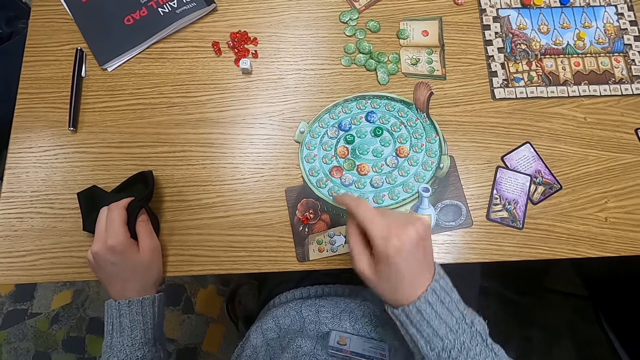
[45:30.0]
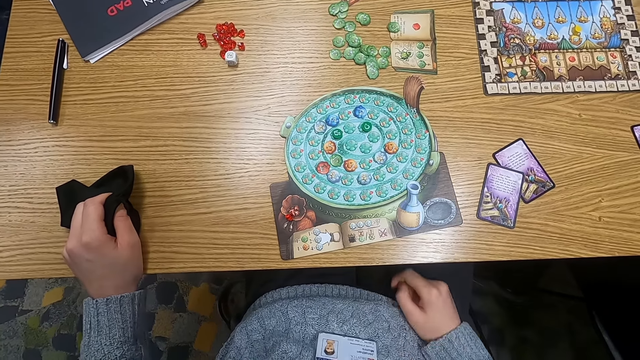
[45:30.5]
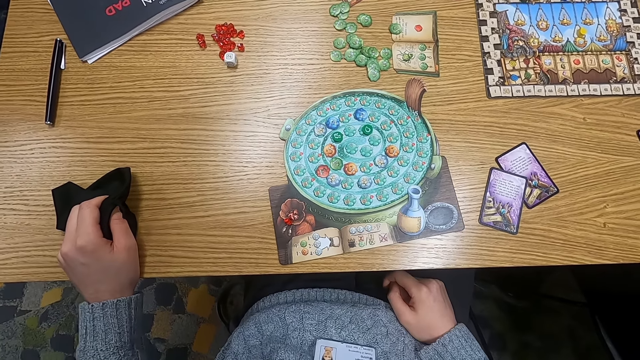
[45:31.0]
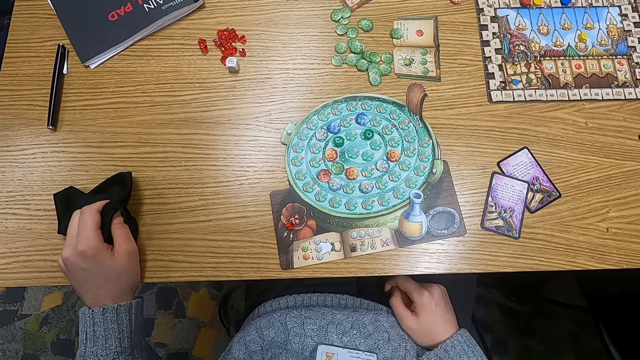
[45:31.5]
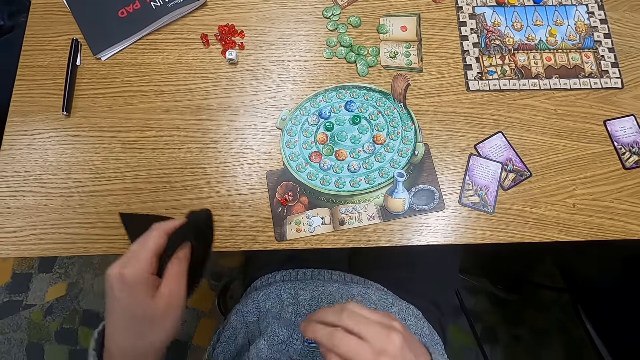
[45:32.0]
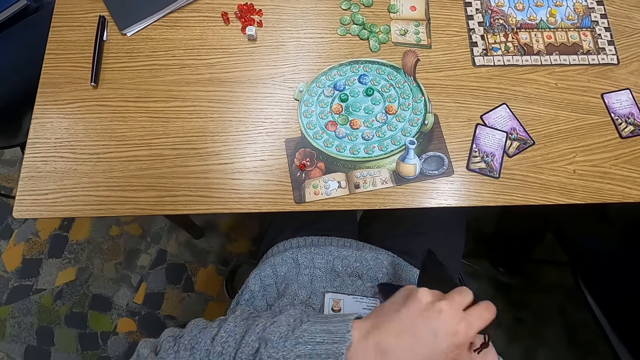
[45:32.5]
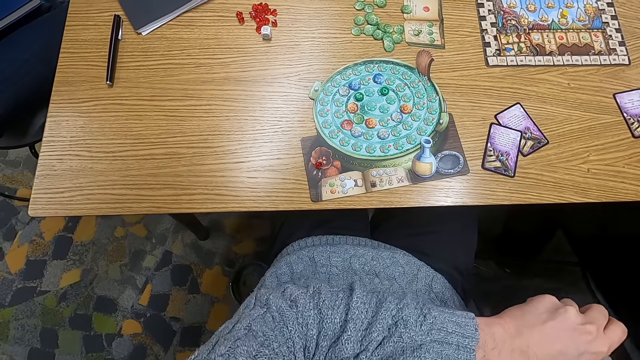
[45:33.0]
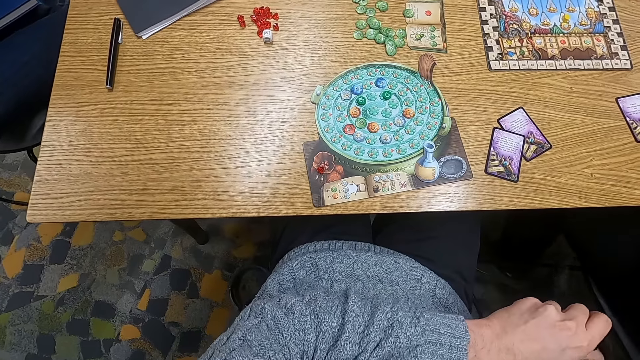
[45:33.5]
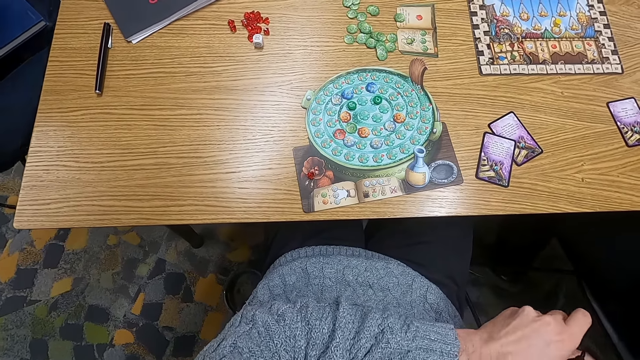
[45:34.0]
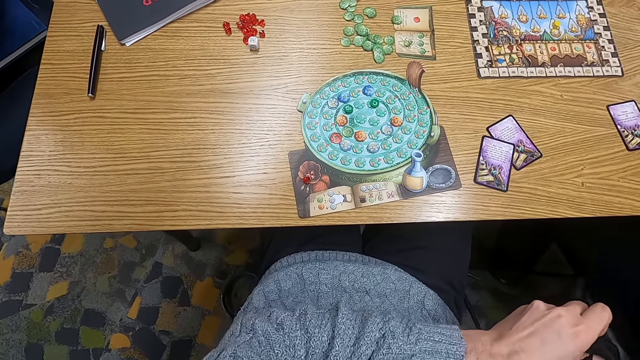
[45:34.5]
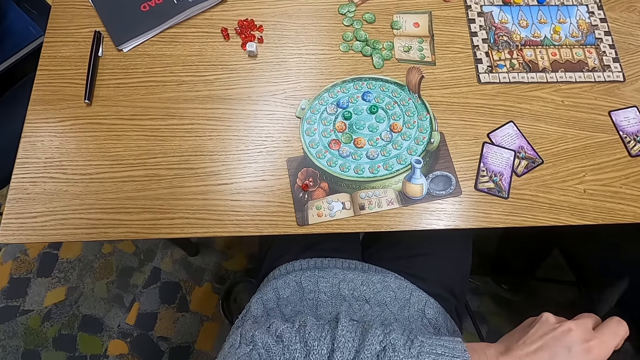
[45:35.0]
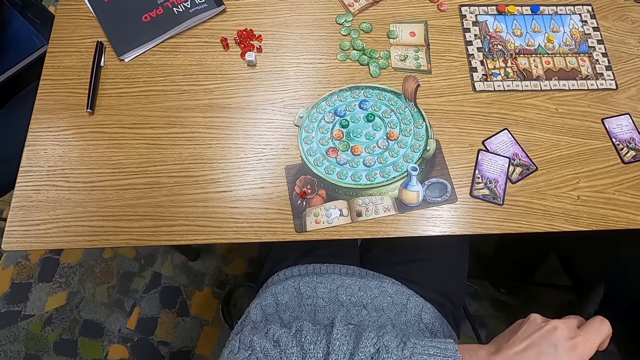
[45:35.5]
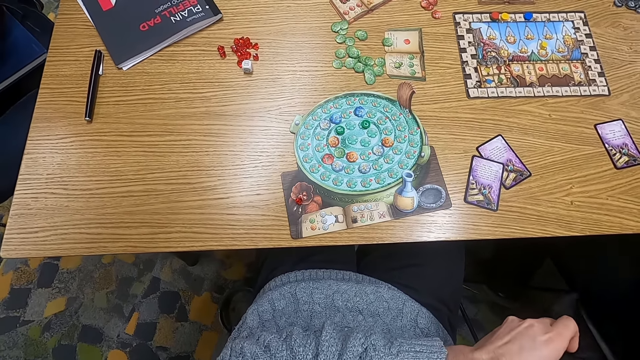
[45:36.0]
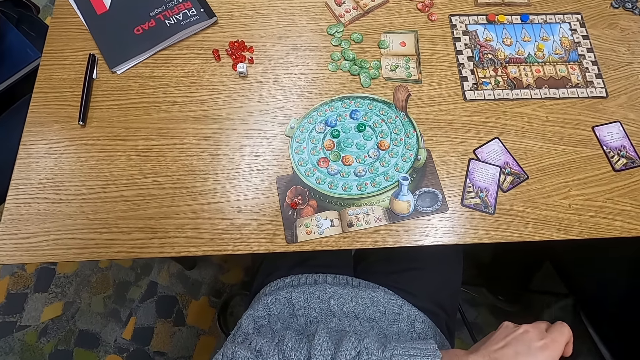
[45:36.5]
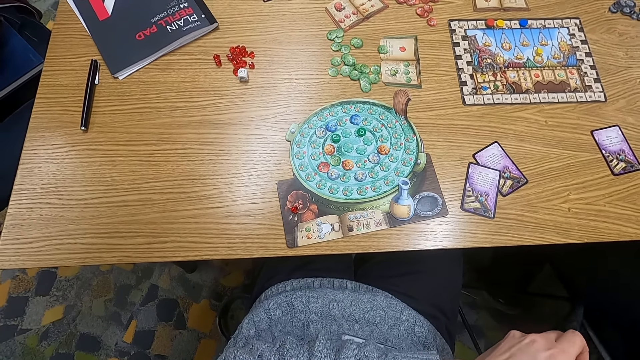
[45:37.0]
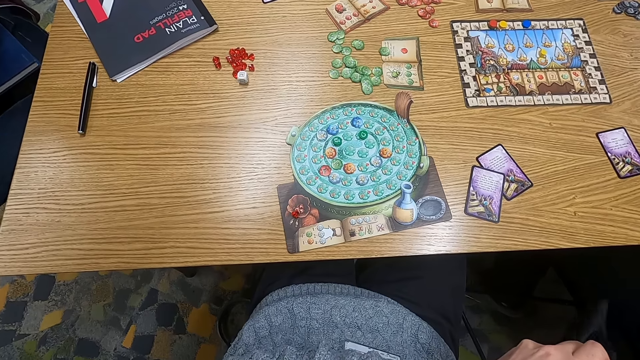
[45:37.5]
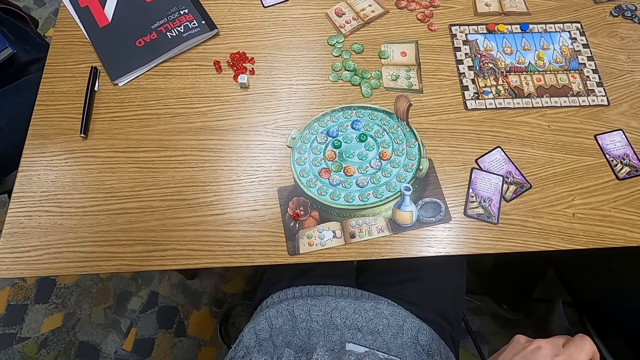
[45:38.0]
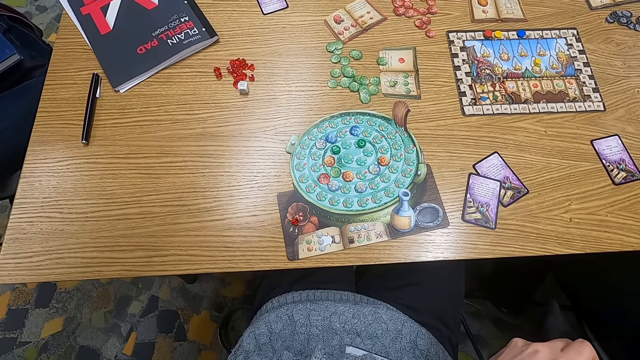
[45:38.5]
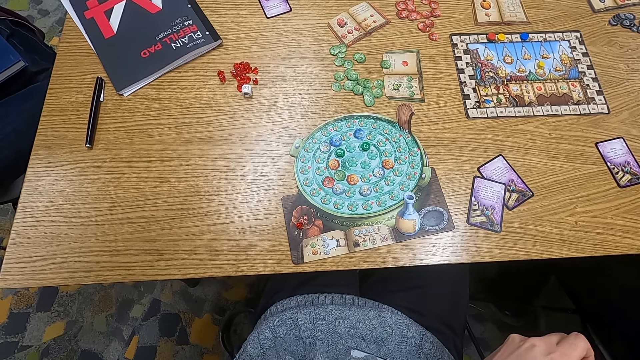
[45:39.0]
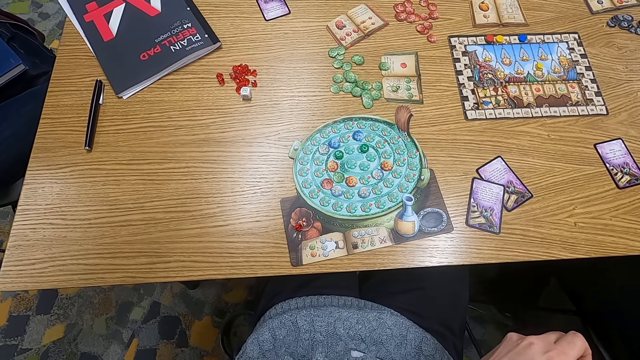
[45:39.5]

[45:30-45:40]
The camera wearer puts her hand in the bag.

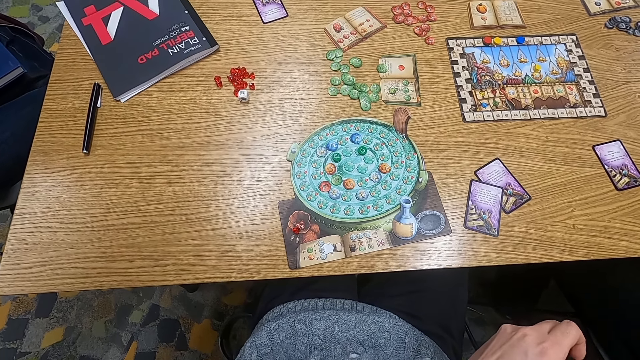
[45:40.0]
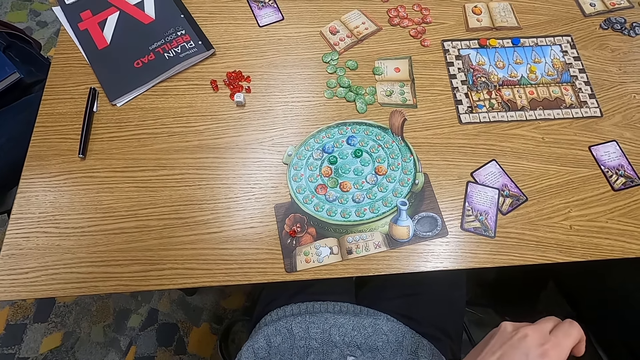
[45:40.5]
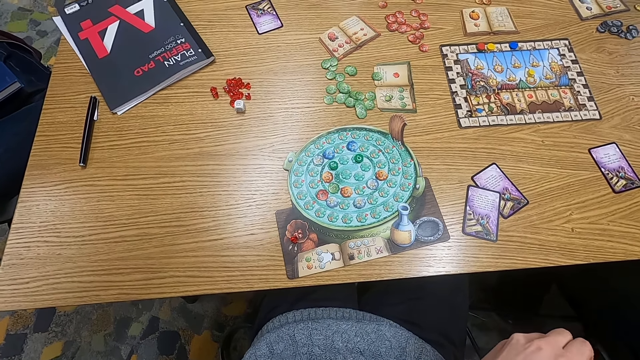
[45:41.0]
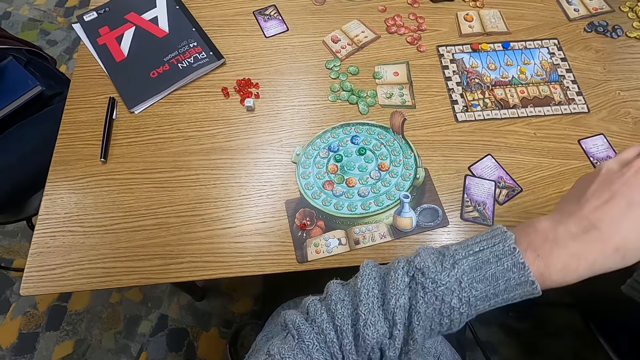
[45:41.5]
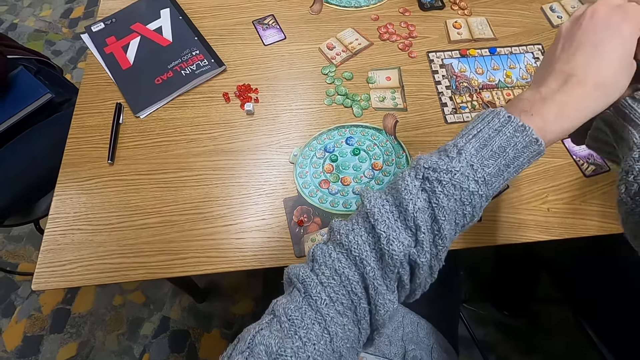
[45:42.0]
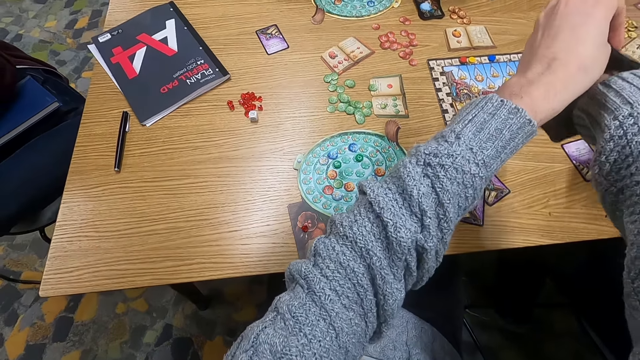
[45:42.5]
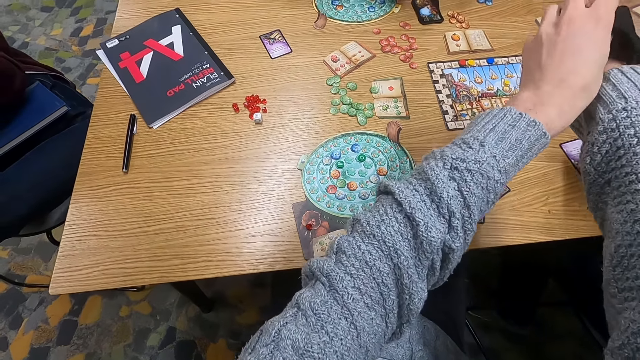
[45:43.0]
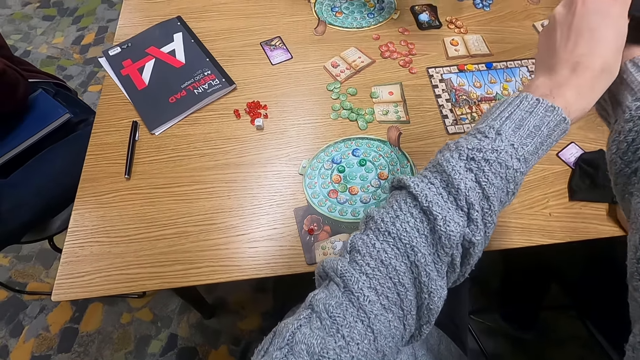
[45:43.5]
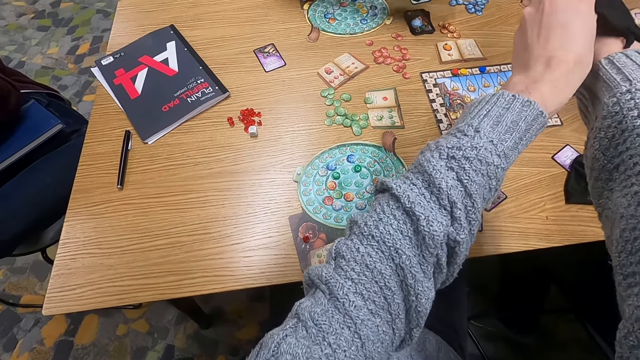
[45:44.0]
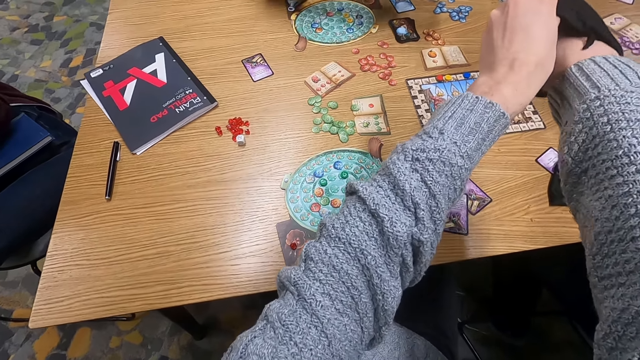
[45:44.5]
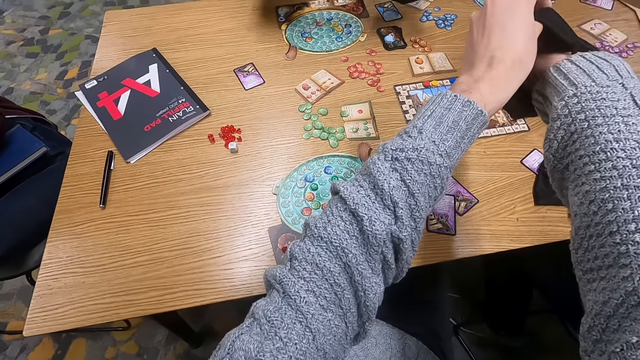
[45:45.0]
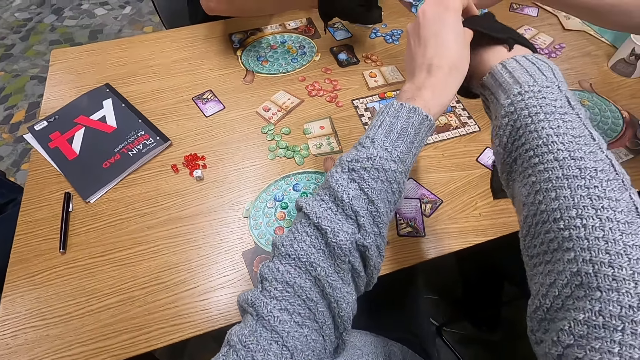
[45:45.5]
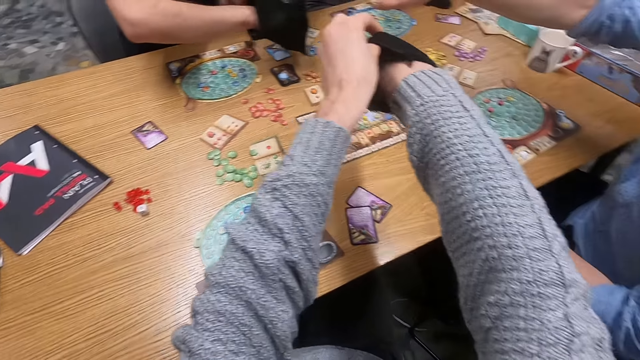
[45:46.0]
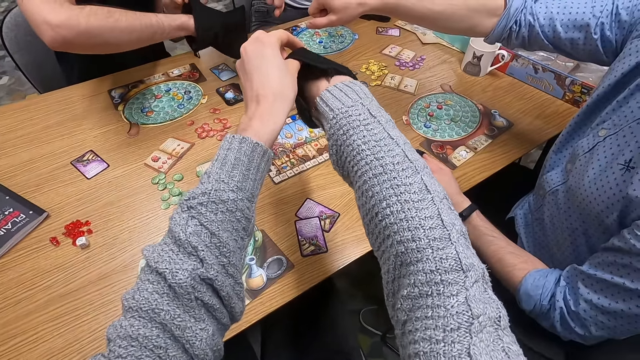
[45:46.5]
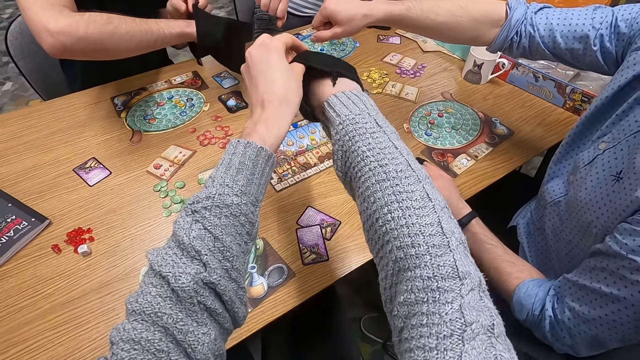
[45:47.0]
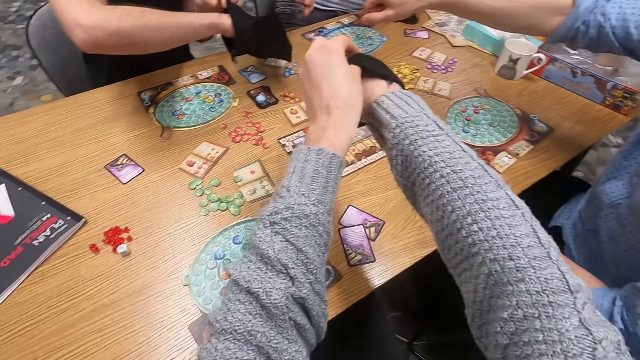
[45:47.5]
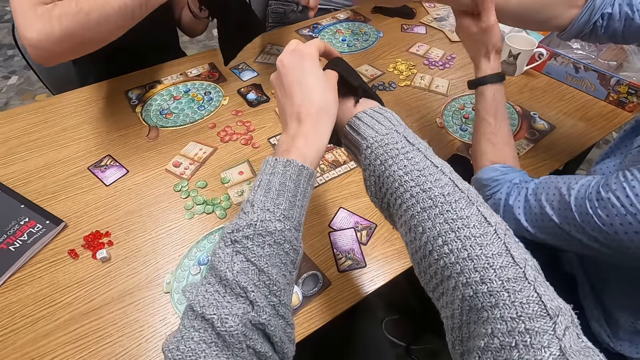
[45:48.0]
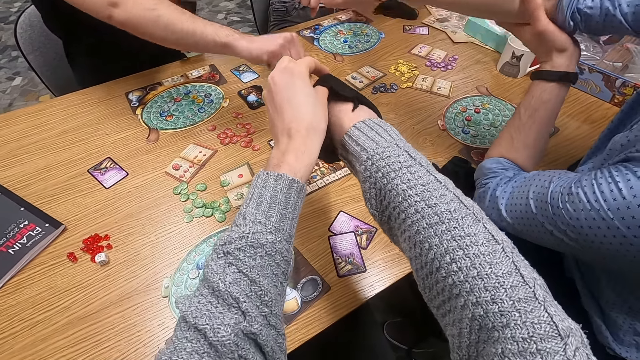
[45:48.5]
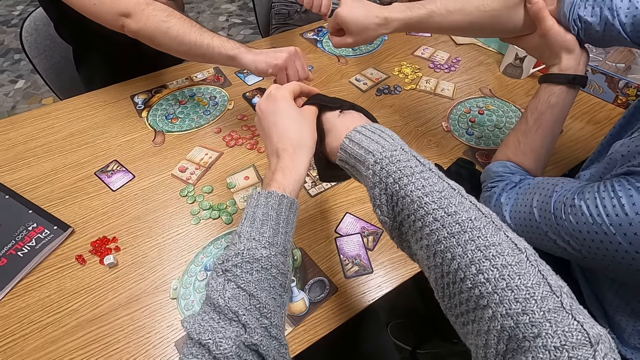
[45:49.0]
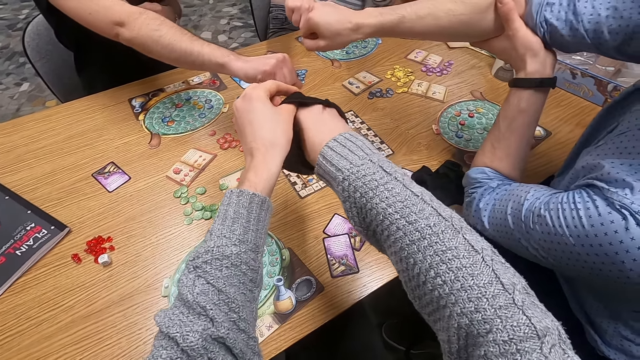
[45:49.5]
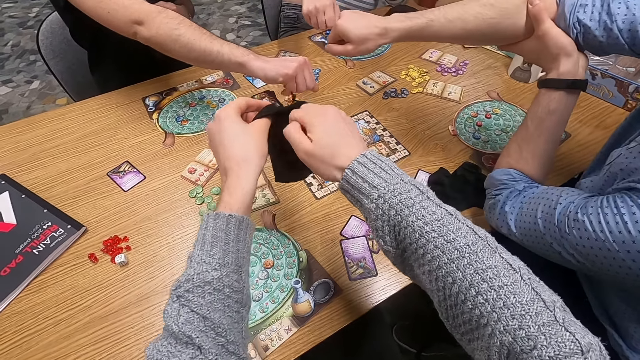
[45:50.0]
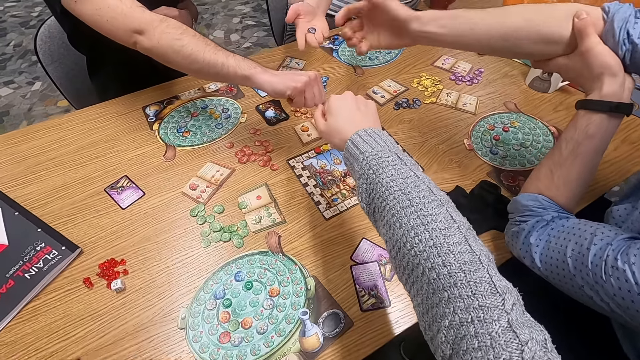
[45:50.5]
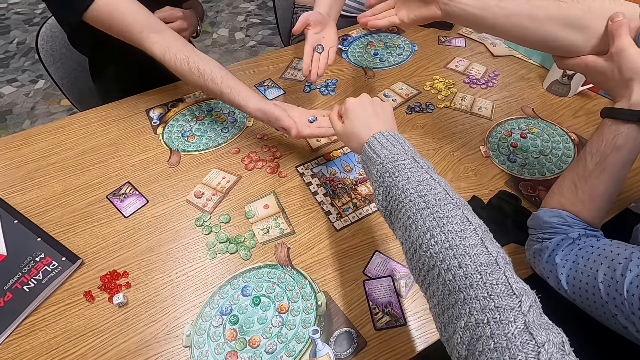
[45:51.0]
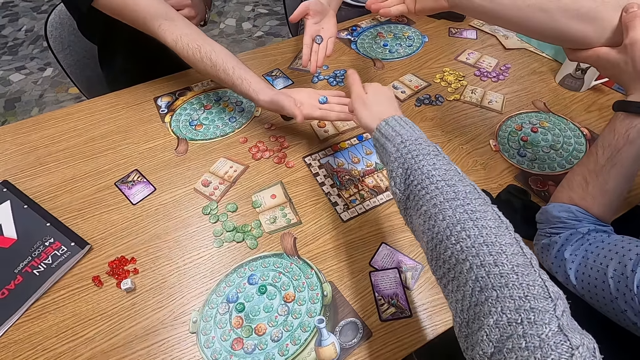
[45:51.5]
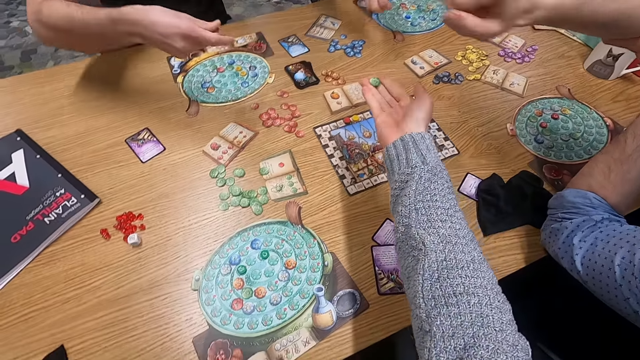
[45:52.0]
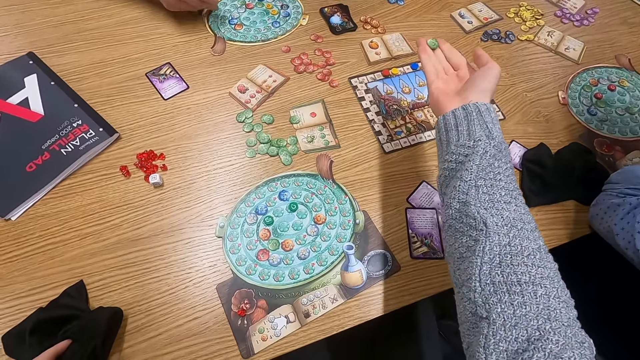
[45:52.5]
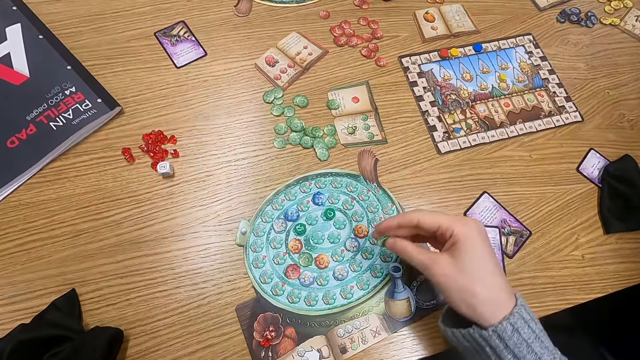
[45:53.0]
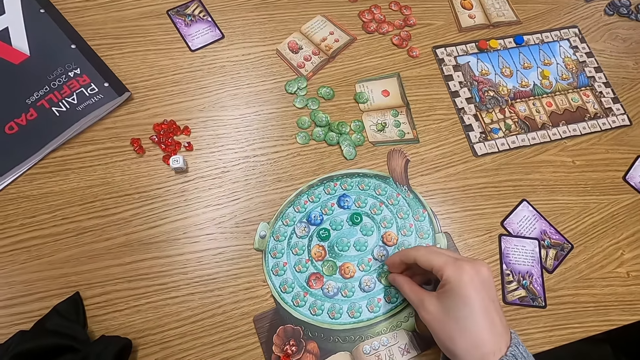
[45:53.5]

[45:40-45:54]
The camera wearer picks up something. She shakes dice in a bag. A person removes dice from the bag. A man stretches his hand. Another man stretches his hand. A woman unfolds her hand. The first man unfolds his hand. The other man unfolds his hand. The camera wearer unfolds her hand. She holds dice. She plays a game. She places down dice.
